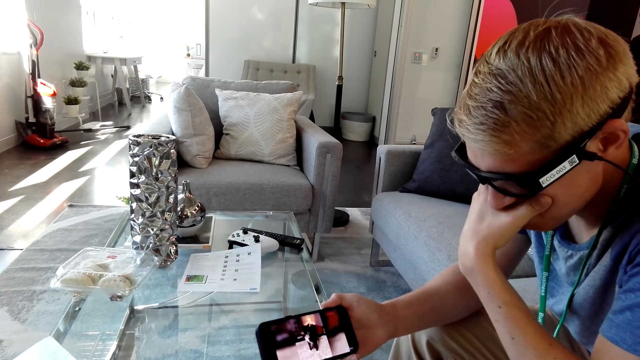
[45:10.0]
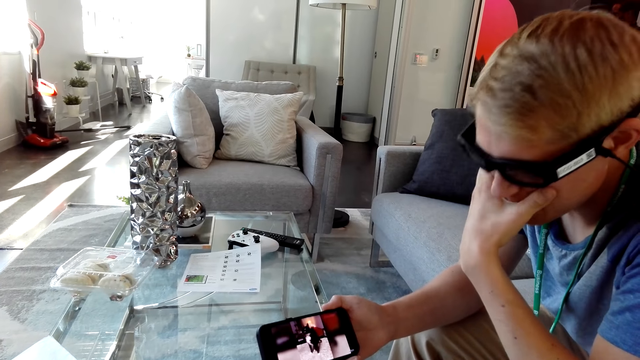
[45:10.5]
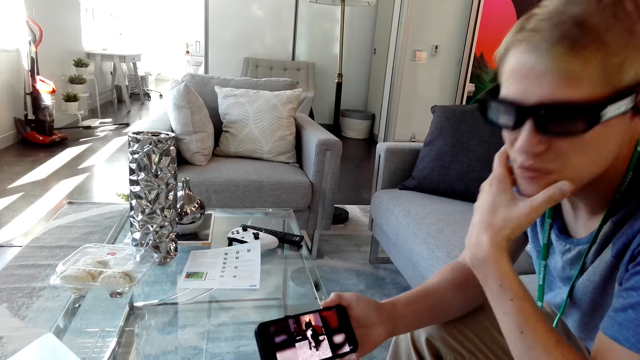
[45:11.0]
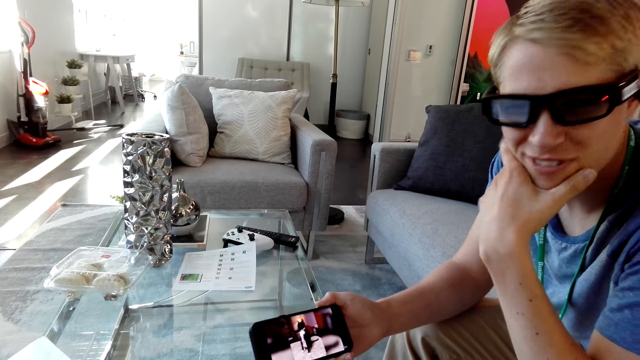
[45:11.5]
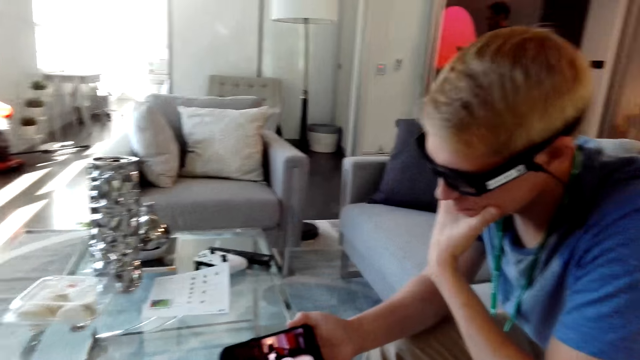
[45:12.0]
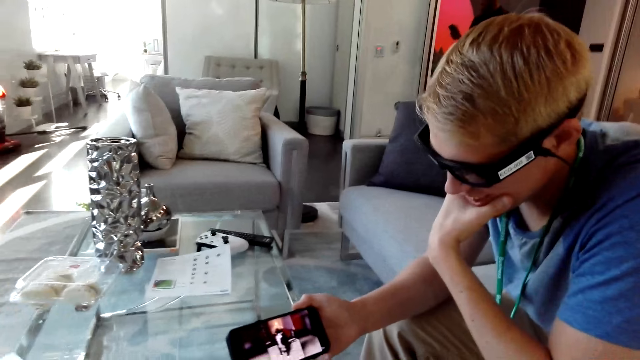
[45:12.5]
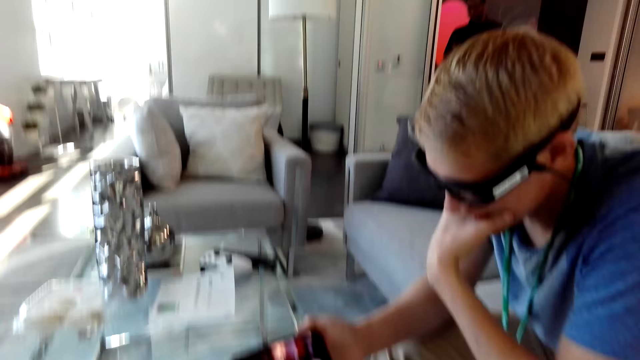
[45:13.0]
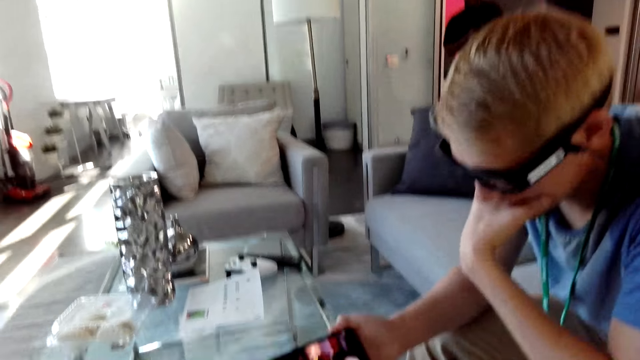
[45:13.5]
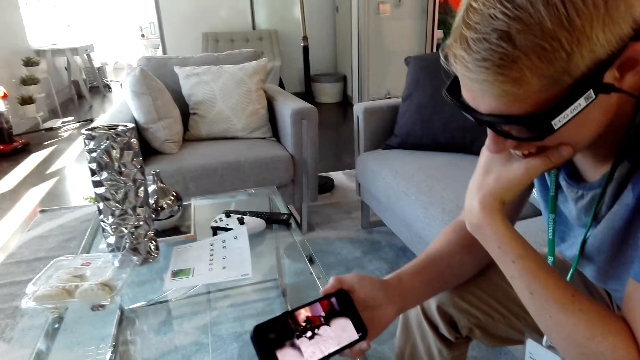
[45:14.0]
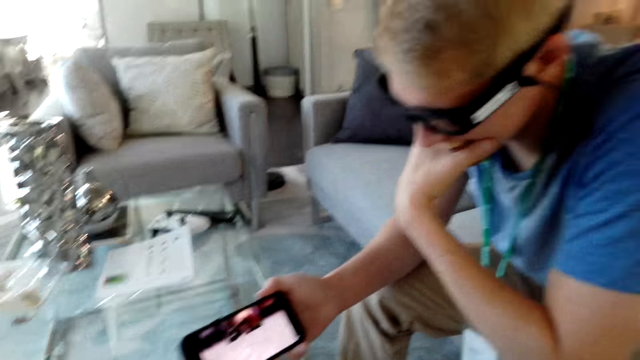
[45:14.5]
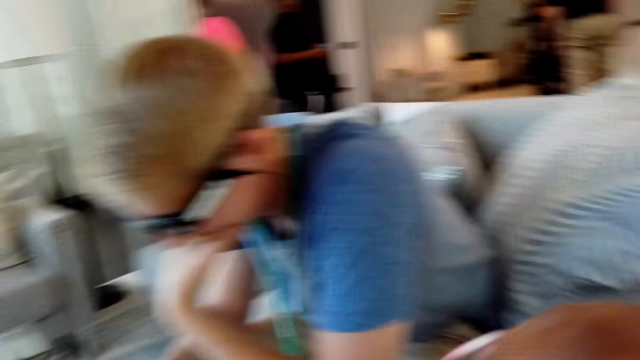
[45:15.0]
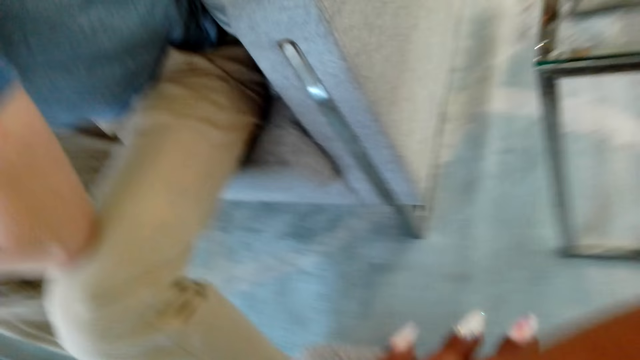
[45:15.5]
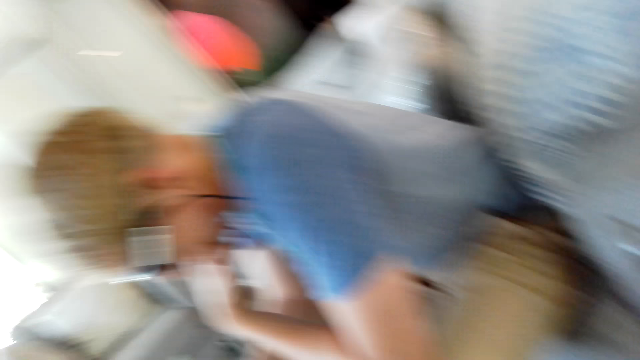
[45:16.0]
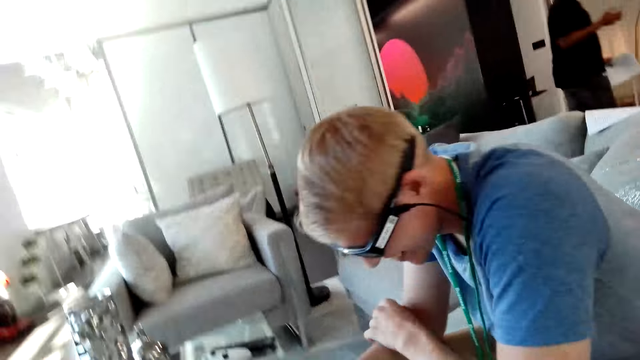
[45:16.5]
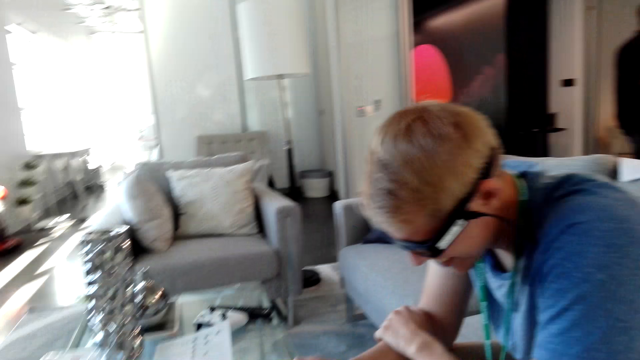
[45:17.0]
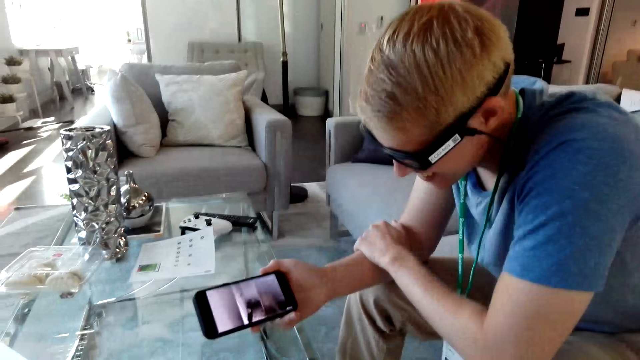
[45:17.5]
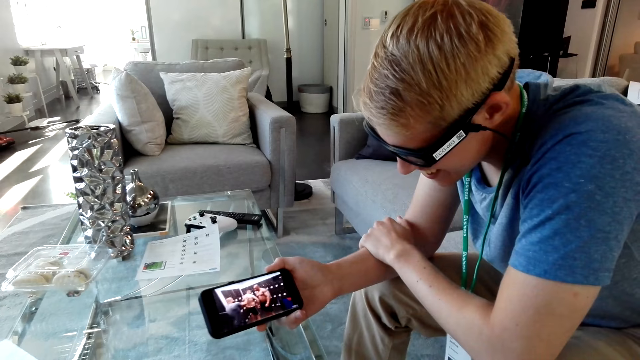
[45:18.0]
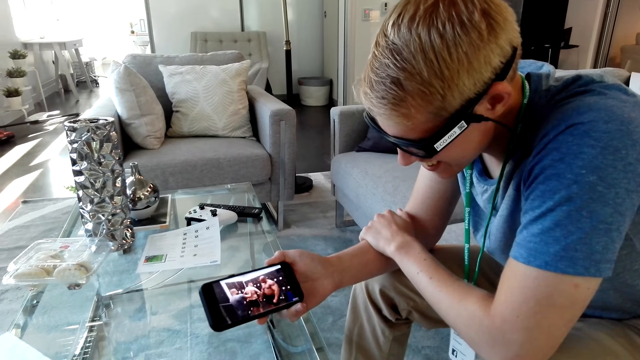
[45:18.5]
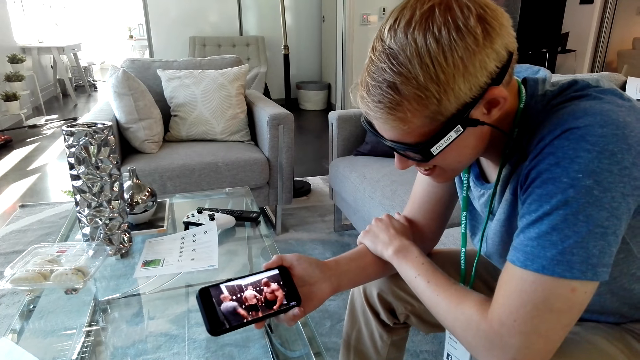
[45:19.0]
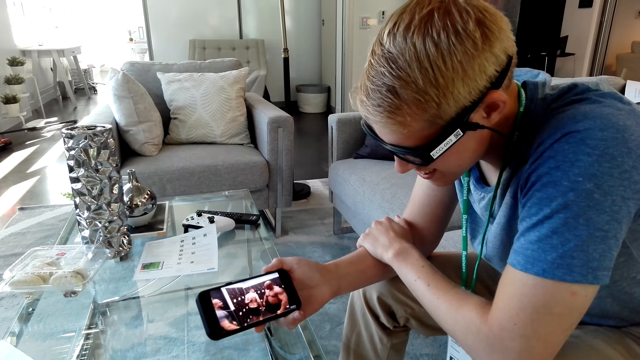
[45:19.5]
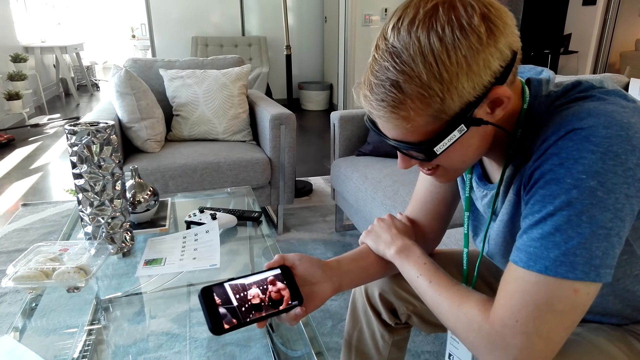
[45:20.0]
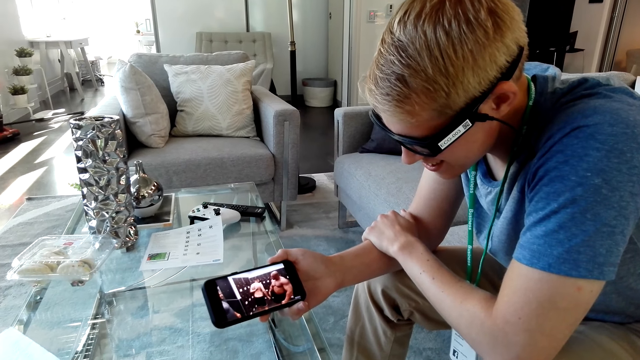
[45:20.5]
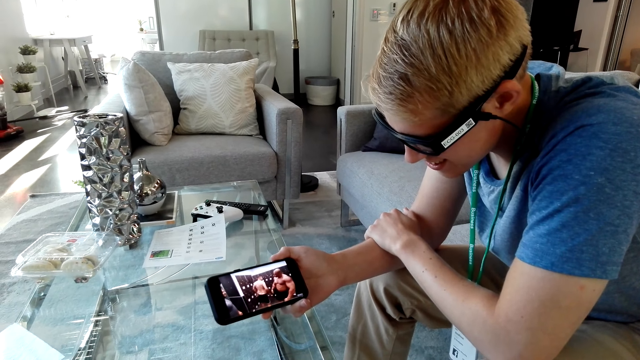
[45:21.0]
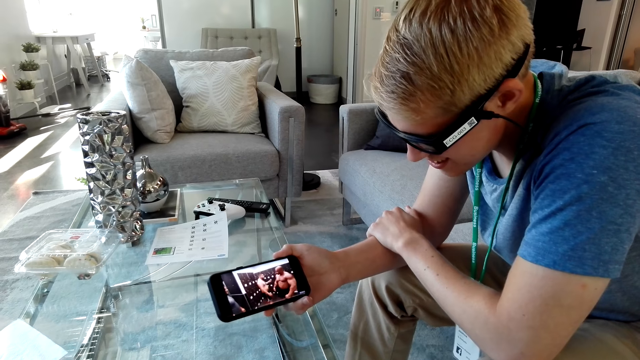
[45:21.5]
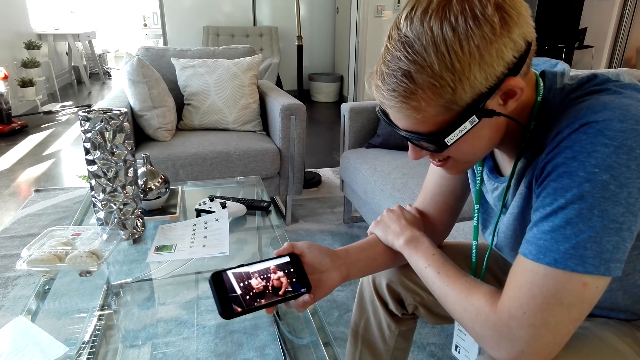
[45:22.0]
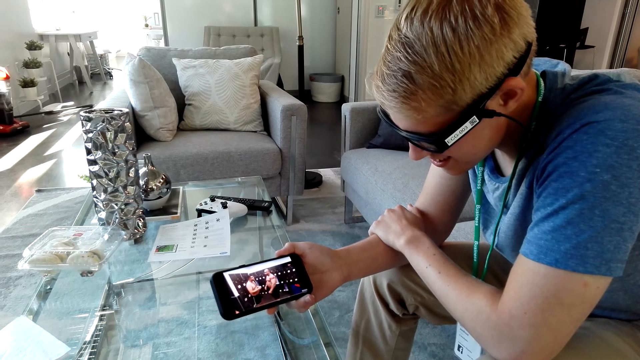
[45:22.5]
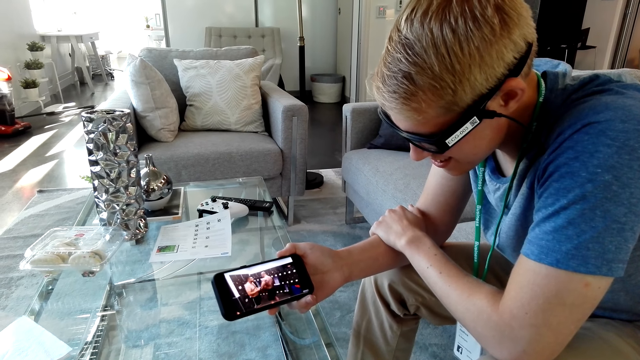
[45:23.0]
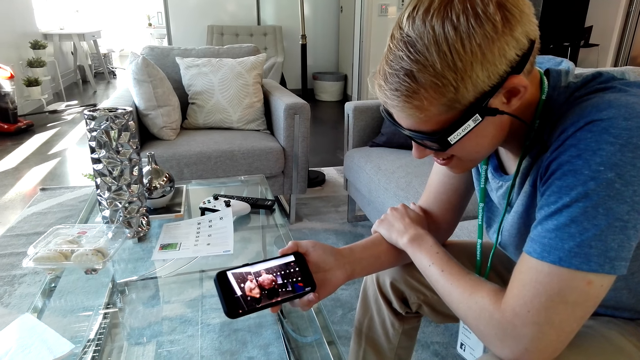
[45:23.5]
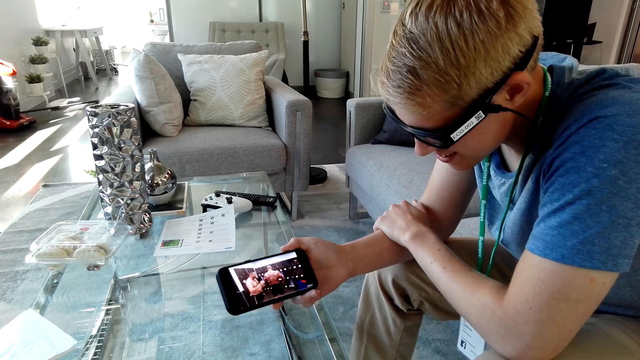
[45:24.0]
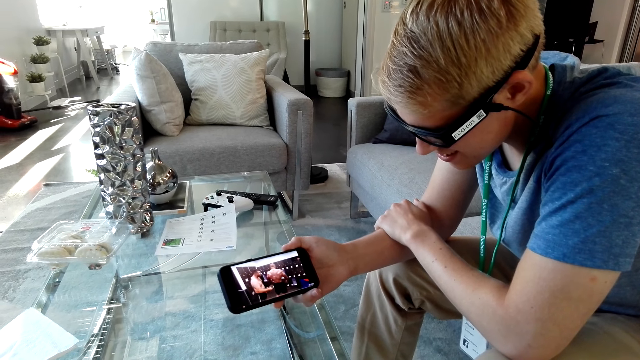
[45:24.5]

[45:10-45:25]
A man looks at the camera wearer. The man watches a video on the phone. The camera wearer laughs. They look at the floor. They watch the video on the phone. They talk. They watch on the phone with the man.

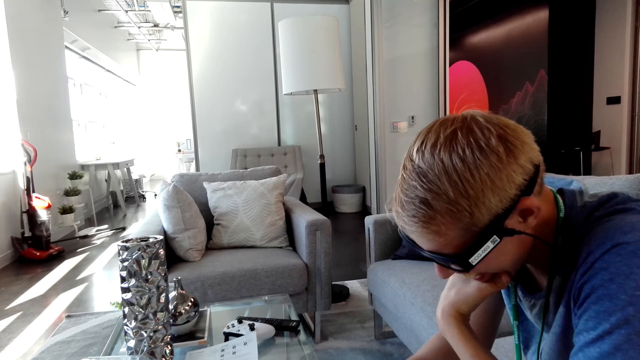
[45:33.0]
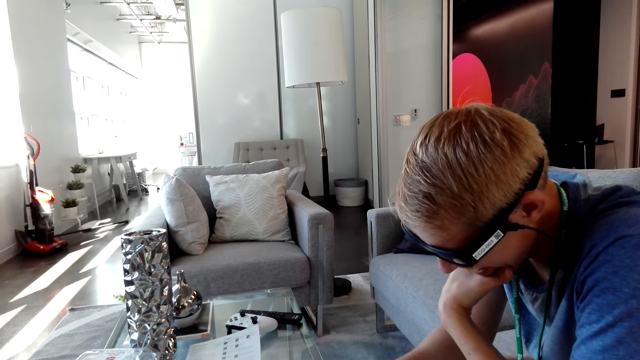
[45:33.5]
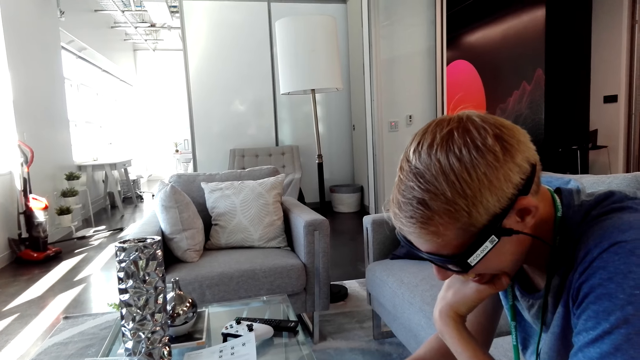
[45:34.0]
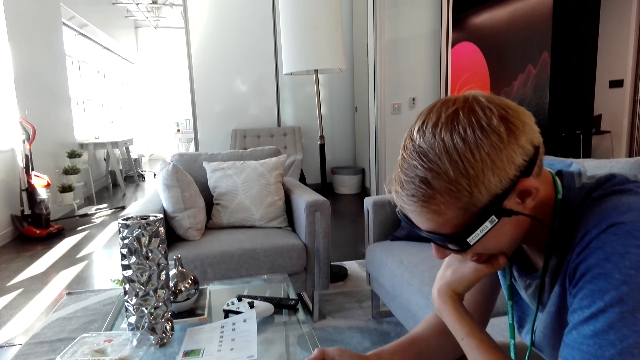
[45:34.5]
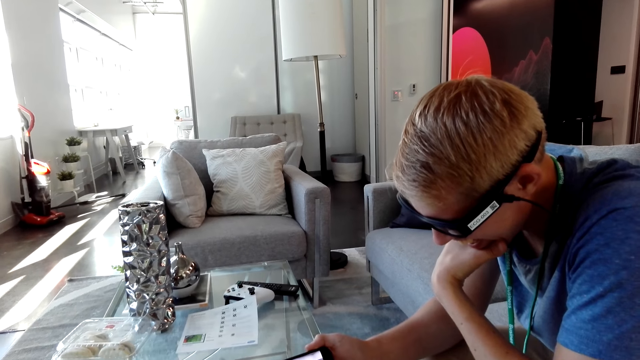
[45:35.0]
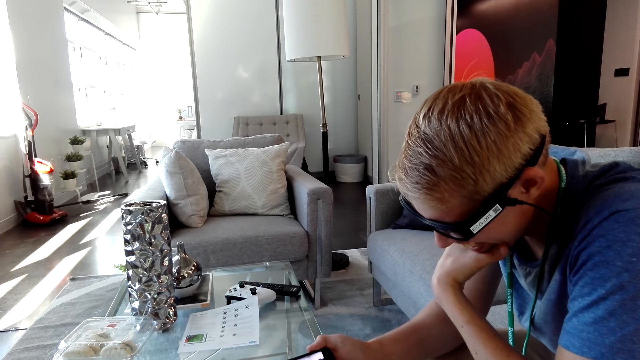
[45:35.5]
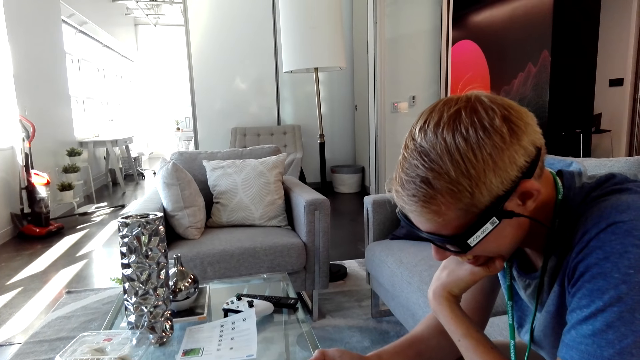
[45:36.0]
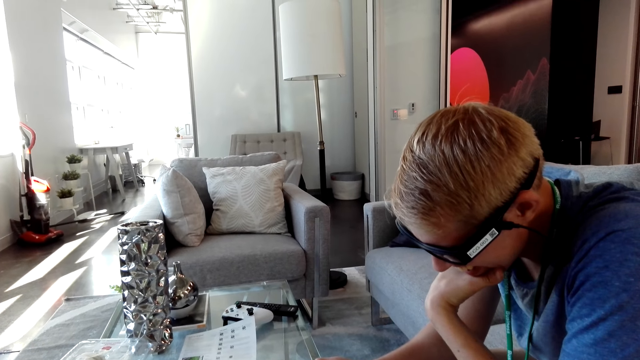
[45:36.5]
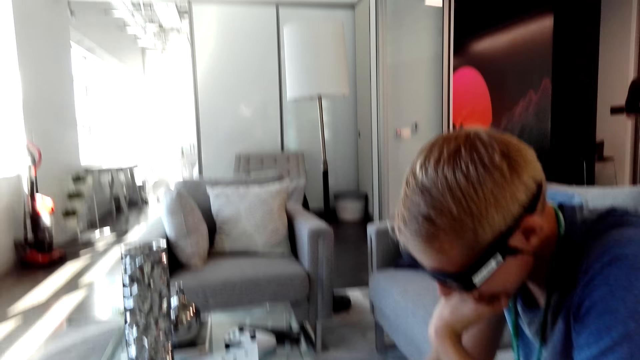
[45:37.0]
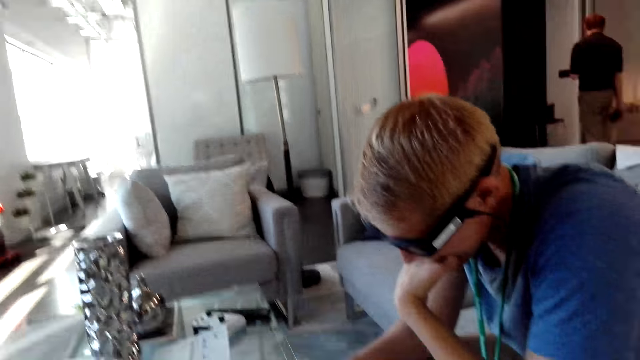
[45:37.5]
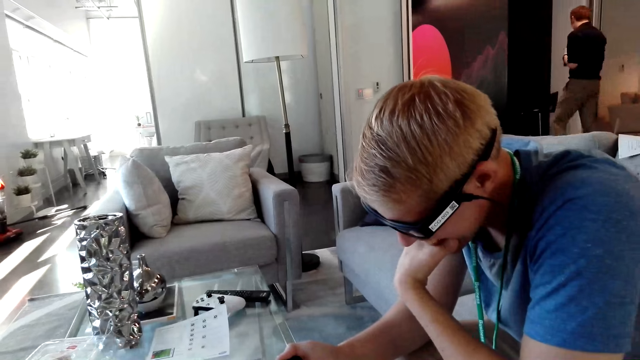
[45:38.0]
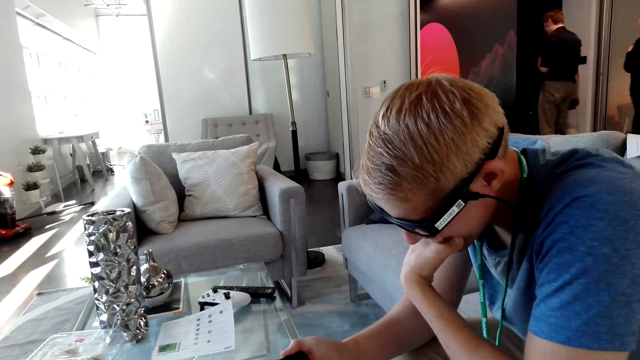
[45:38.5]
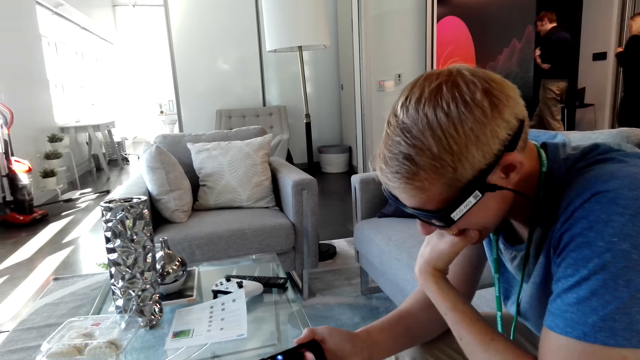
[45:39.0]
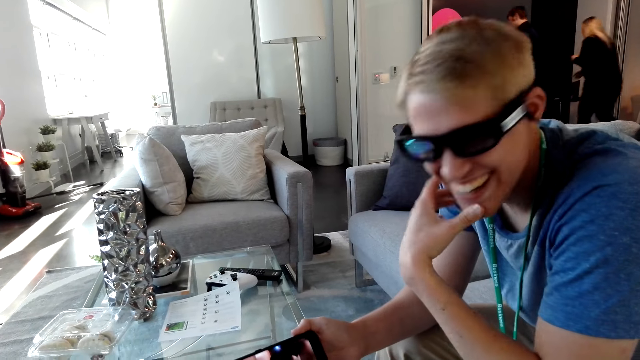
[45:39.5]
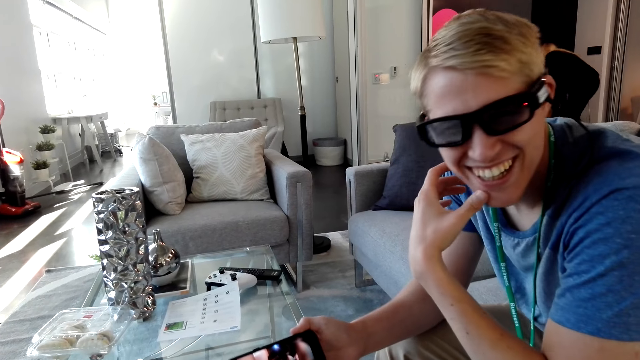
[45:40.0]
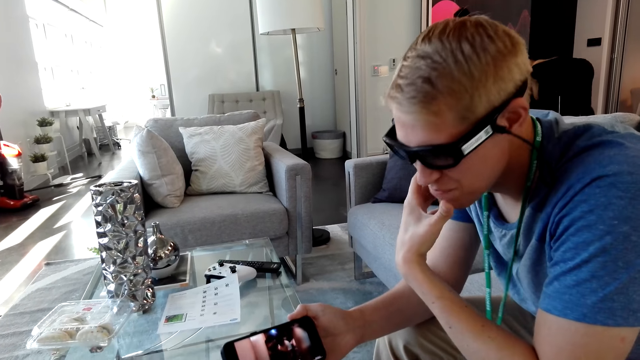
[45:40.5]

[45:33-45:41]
The camera wearer talks. They laugh. A man looks at the camera wearer.
